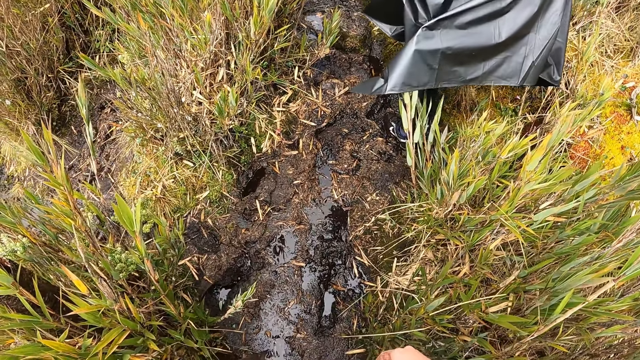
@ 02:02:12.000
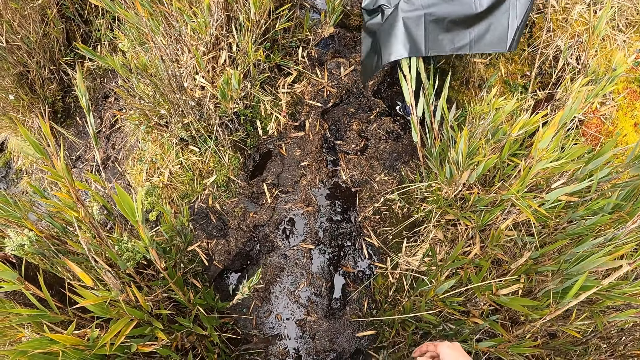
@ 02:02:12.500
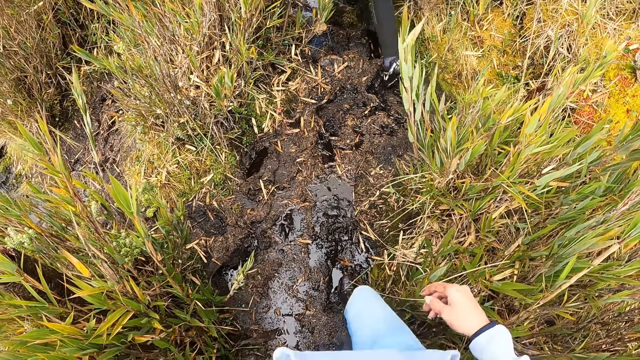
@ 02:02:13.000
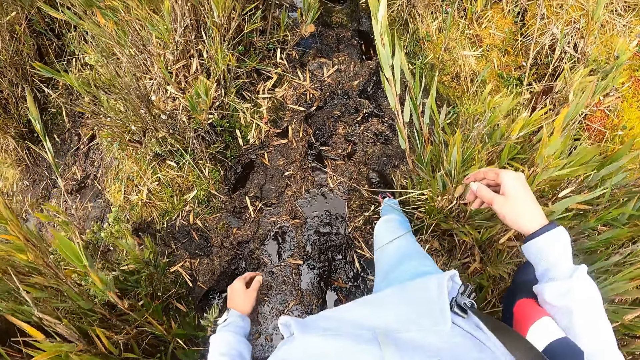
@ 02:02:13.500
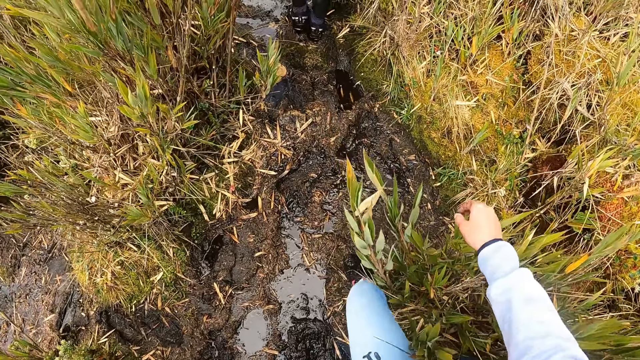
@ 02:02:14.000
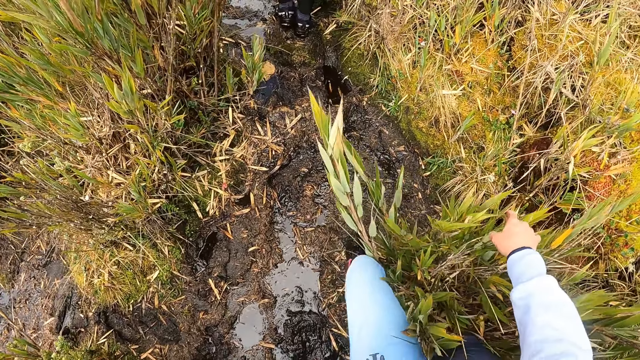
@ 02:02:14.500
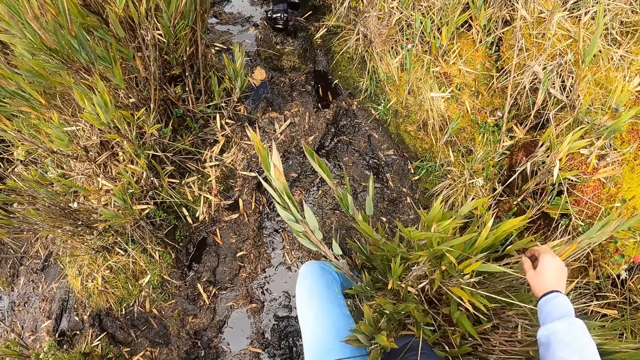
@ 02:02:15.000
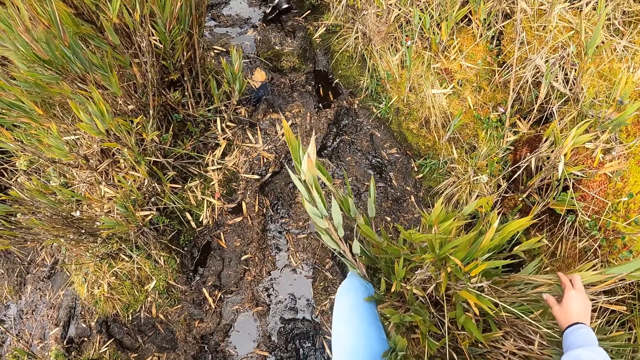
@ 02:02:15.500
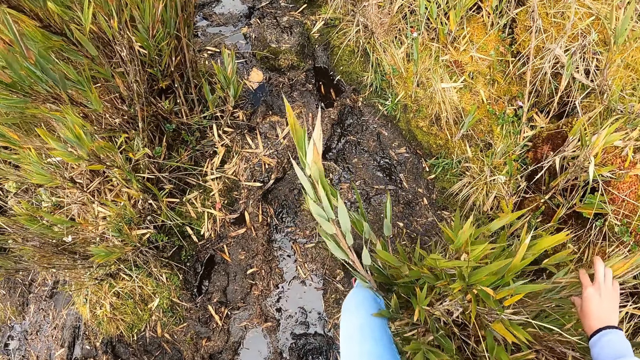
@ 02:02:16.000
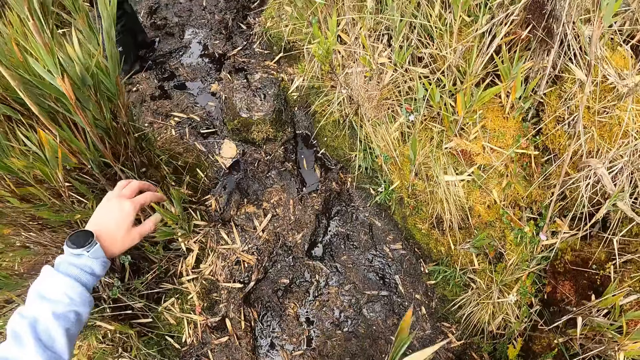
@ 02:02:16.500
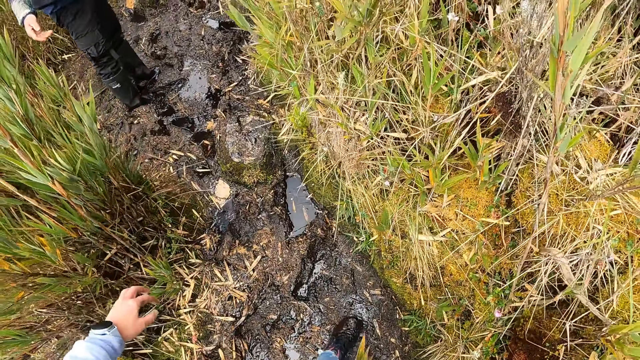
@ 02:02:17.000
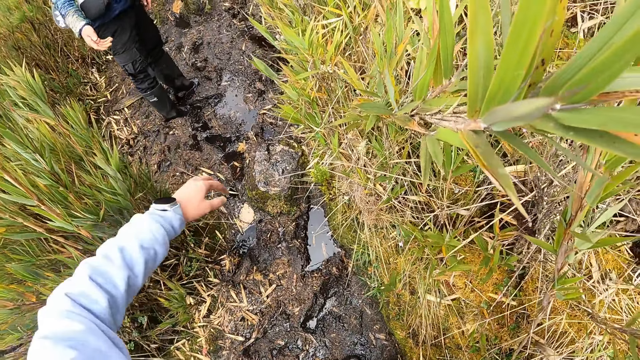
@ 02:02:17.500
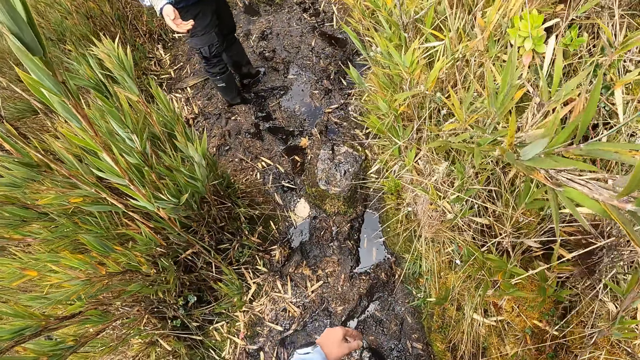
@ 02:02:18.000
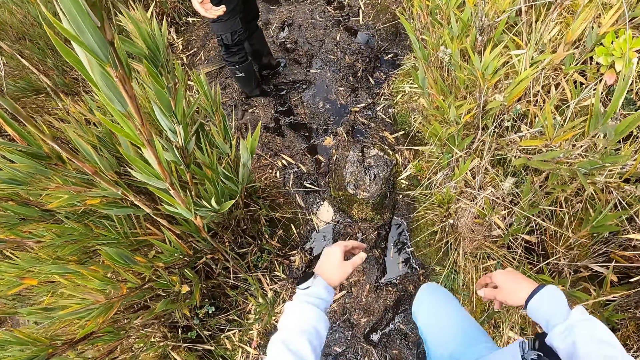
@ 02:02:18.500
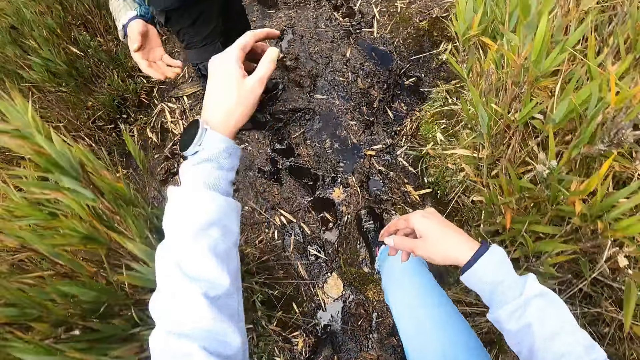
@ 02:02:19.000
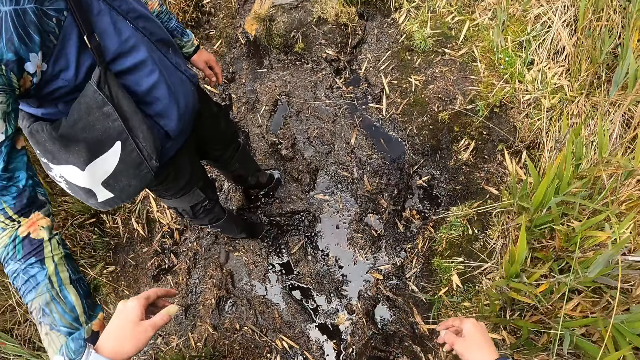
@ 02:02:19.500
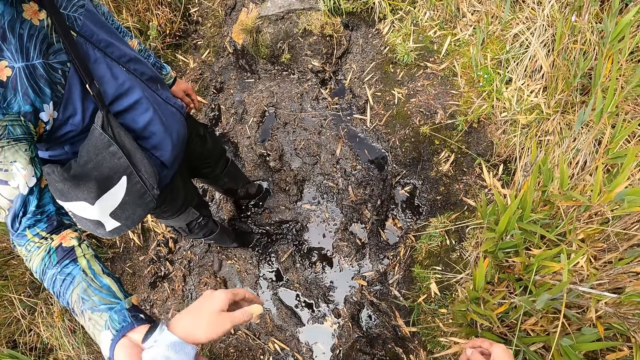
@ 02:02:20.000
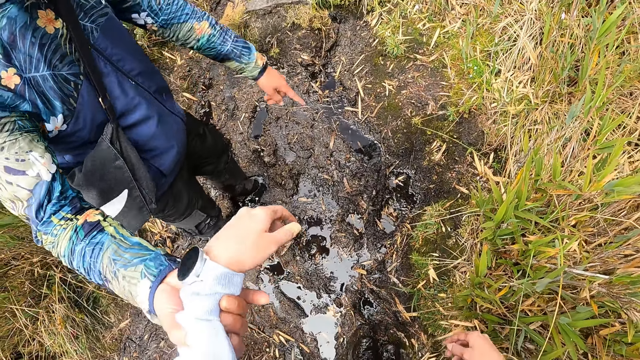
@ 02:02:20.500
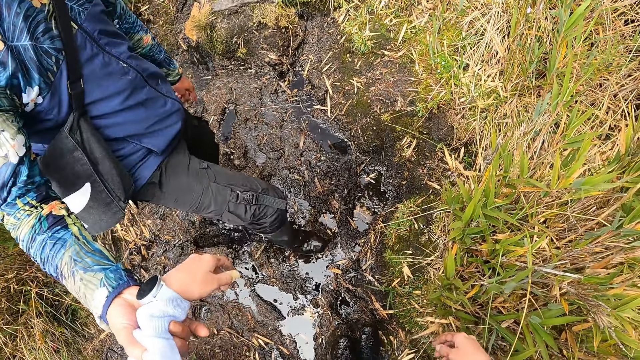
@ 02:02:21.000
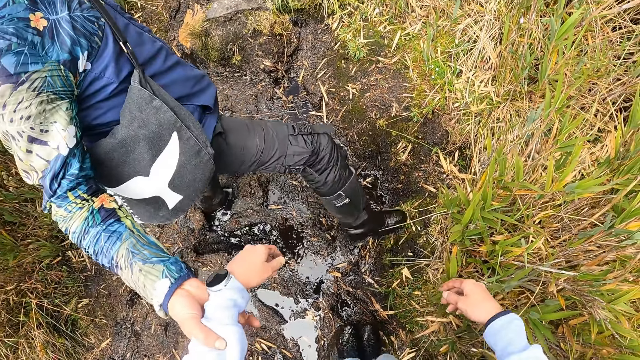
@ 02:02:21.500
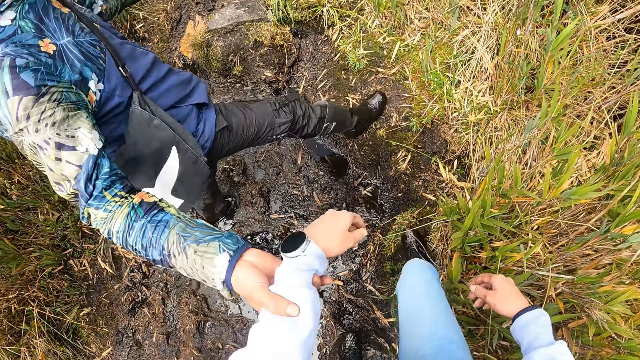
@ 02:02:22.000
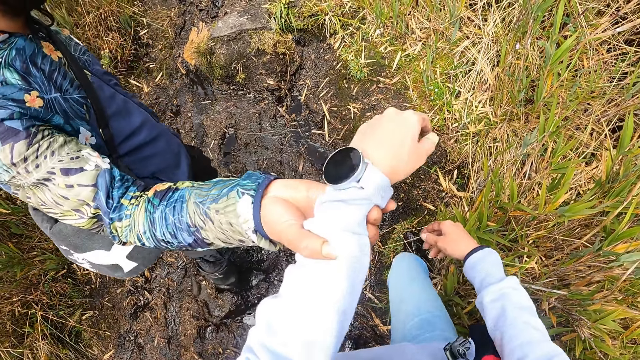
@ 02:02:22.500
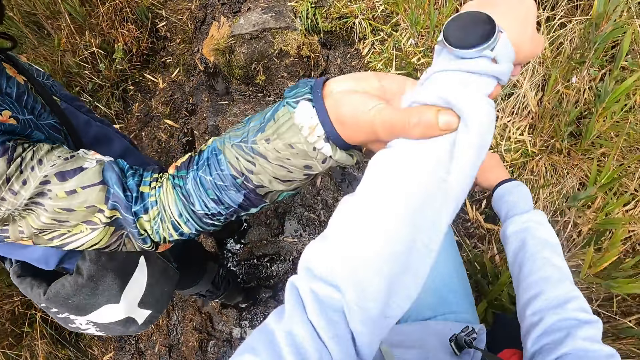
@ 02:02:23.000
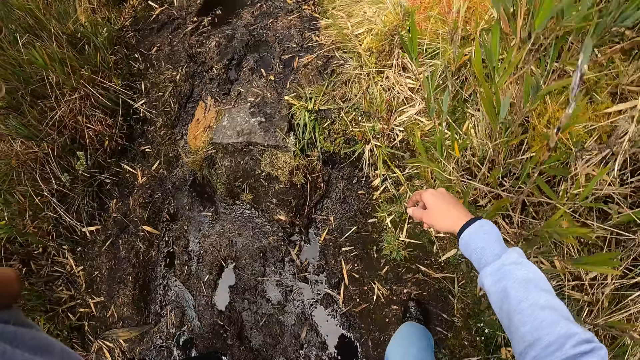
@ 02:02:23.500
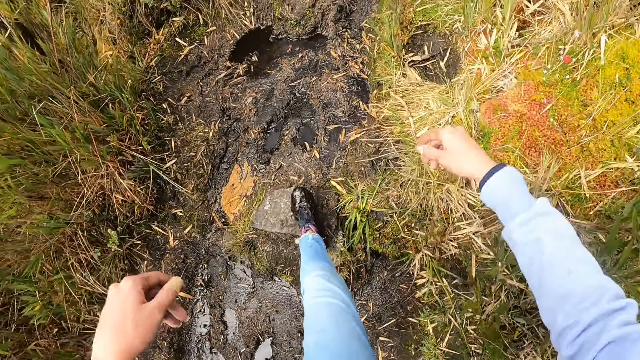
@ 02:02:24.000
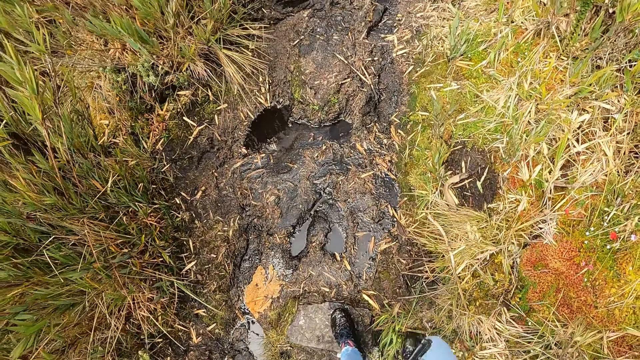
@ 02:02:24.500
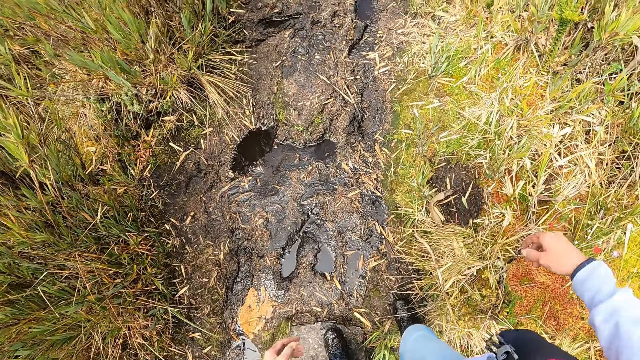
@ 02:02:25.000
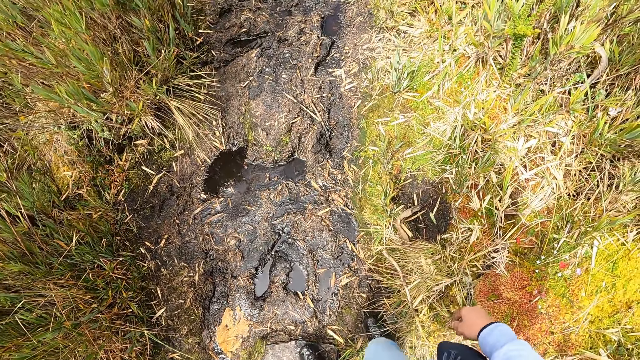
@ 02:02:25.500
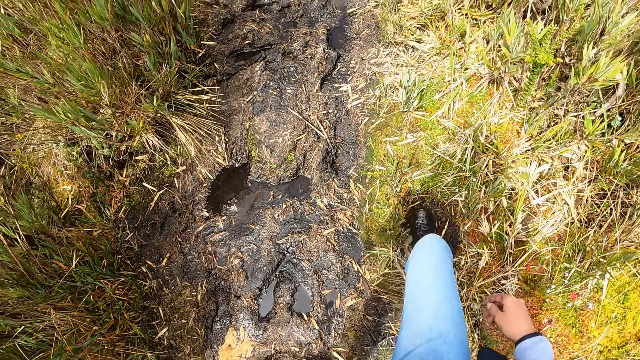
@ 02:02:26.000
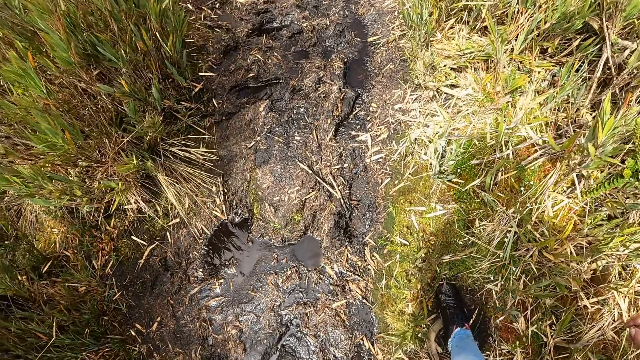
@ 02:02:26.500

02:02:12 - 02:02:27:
A man stands on the path in the forest. The man holds the camera wearer's left hand with his right hand. The camera wearer stands on the path in the forest. They hike past the man.

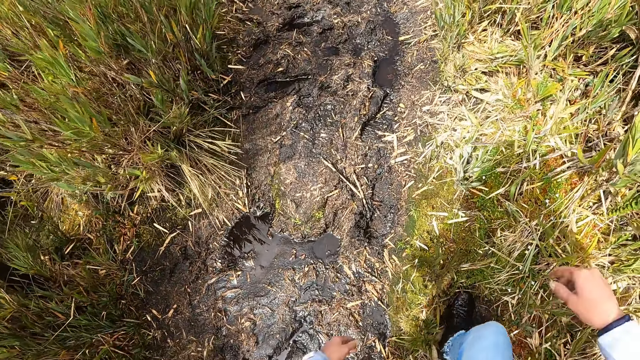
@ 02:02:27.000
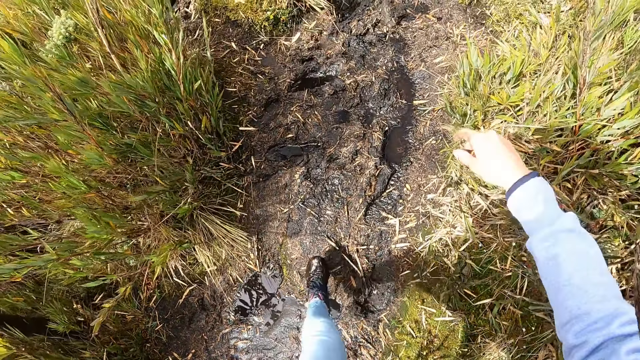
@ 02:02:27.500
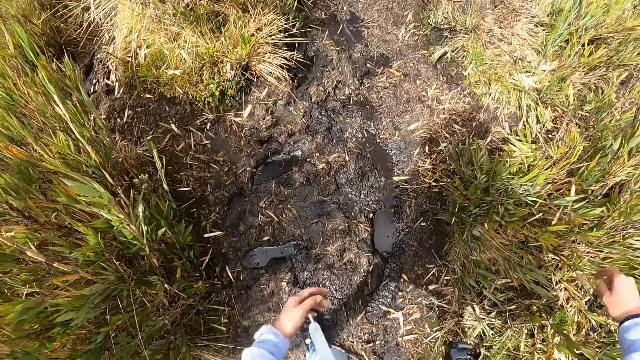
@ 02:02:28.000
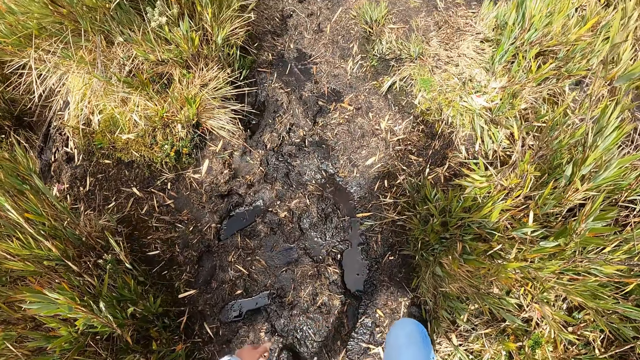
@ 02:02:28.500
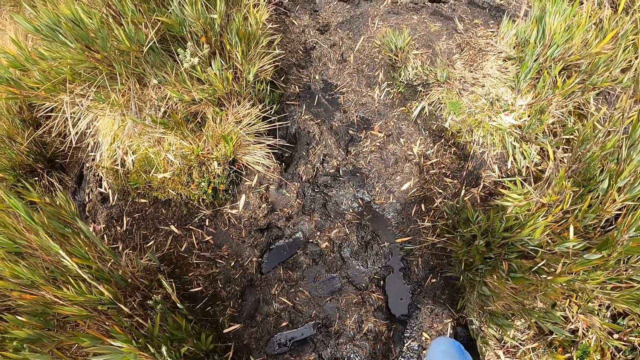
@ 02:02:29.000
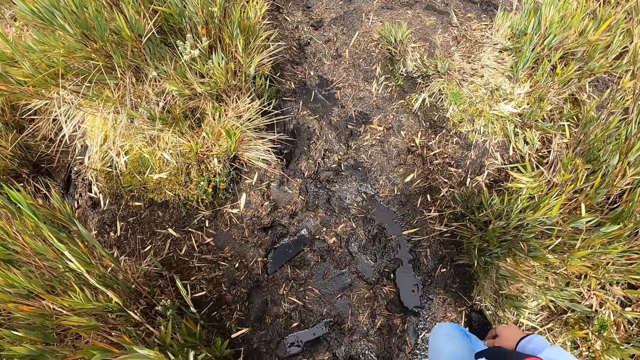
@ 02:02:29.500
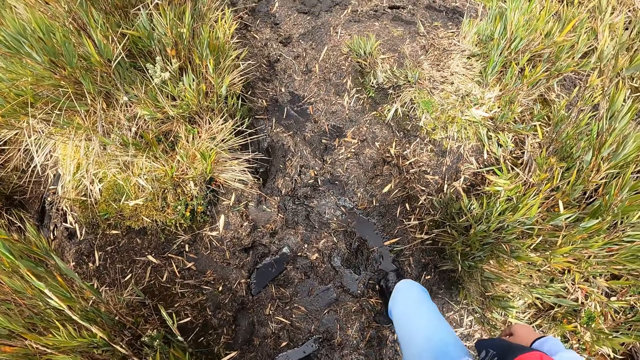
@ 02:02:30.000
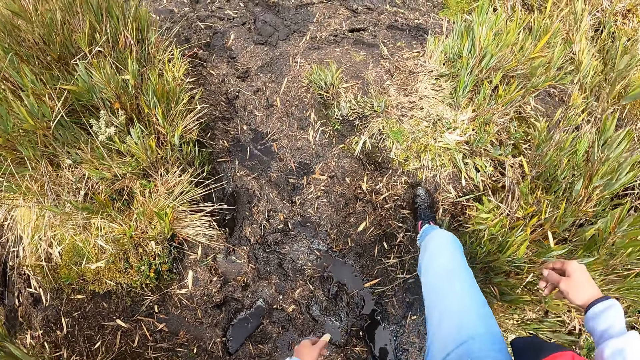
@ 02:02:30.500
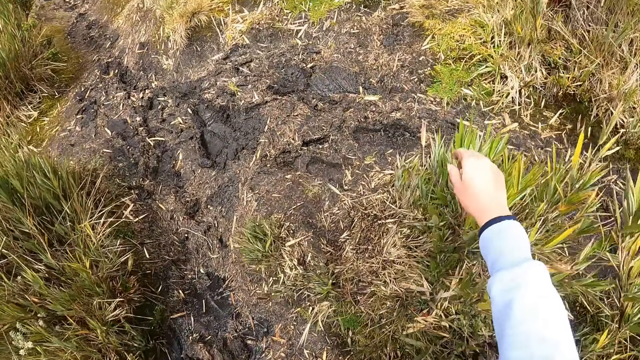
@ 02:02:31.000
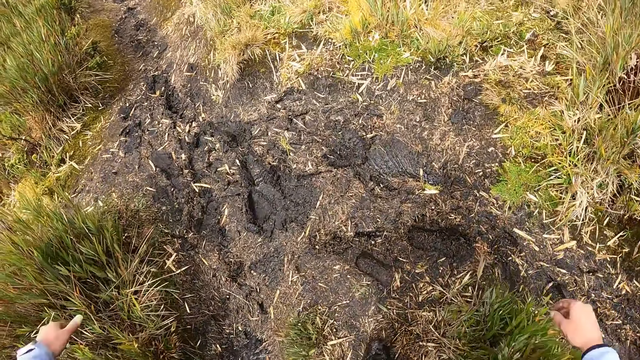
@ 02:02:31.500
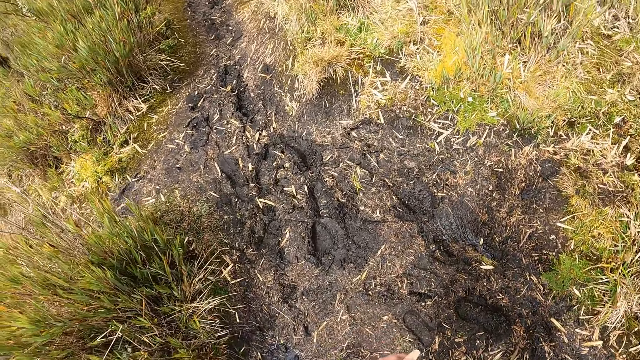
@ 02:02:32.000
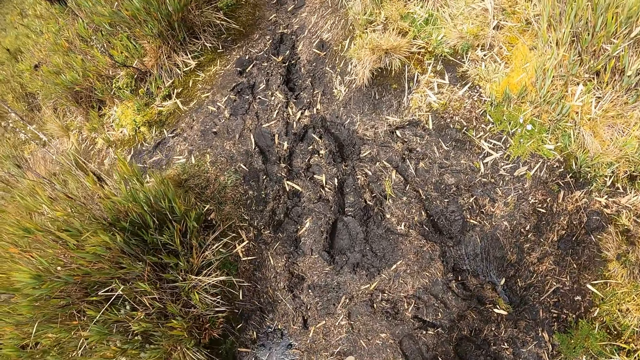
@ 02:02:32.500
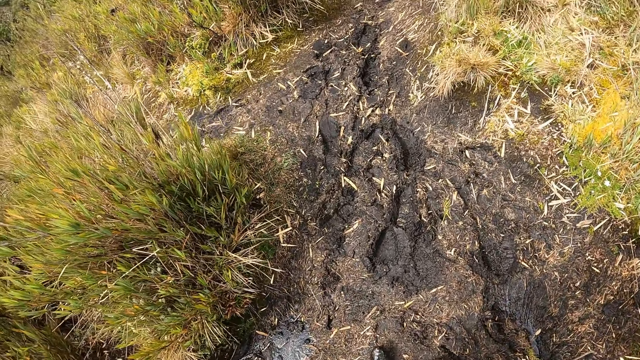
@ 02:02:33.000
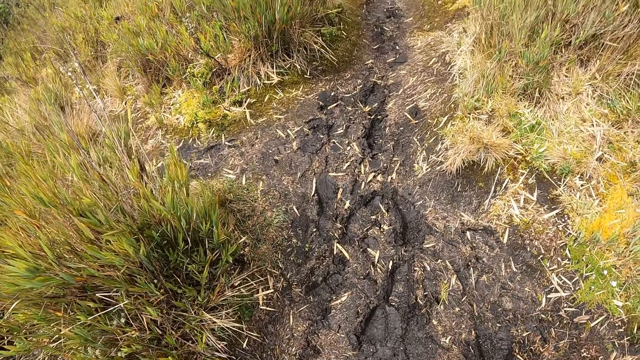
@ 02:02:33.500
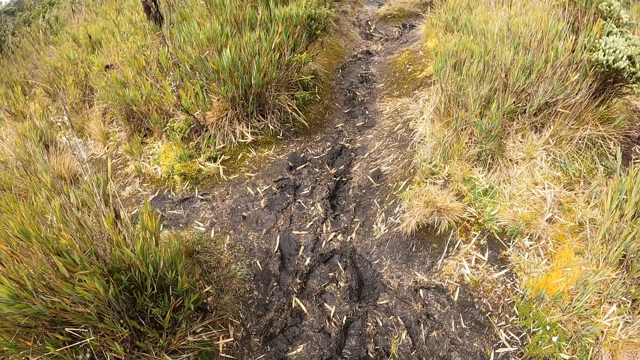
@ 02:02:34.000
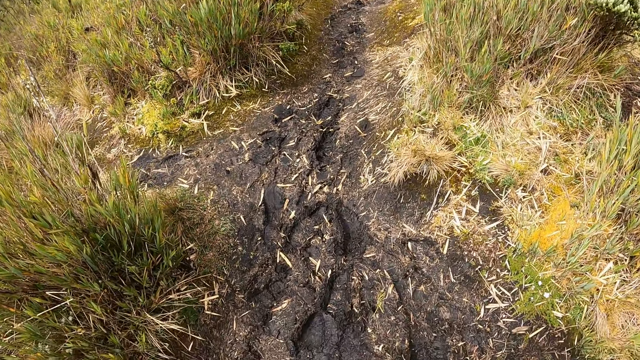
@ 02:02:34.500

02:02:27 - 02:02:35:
The camera wearer stands on the path in the forest.
